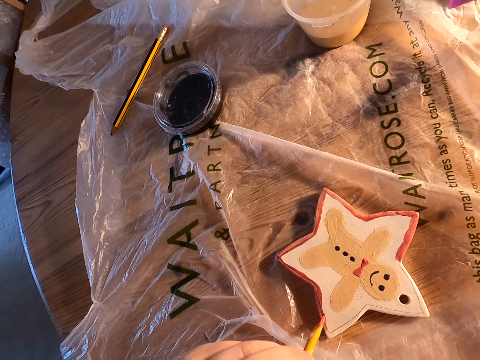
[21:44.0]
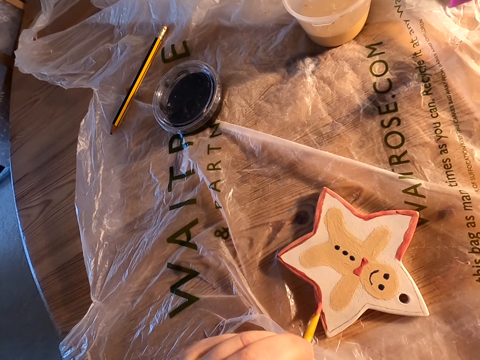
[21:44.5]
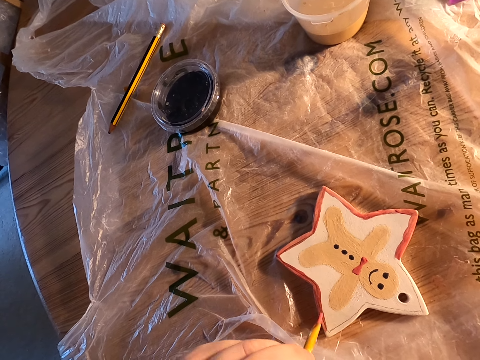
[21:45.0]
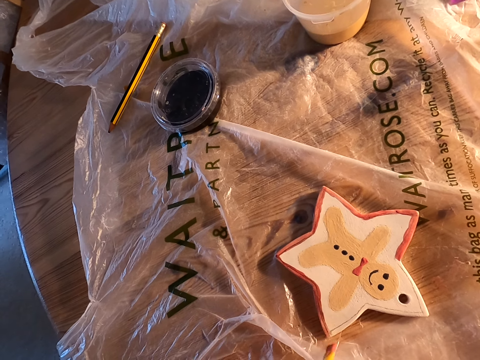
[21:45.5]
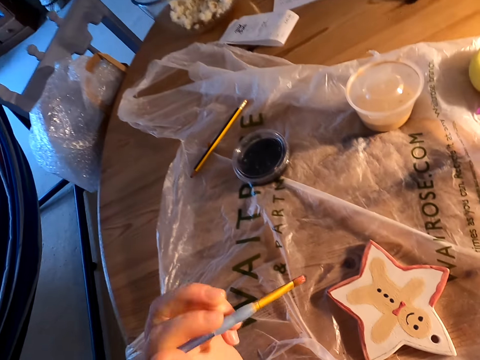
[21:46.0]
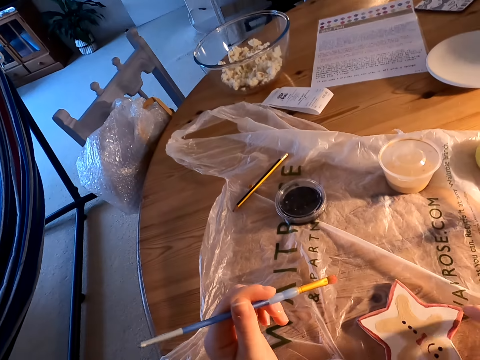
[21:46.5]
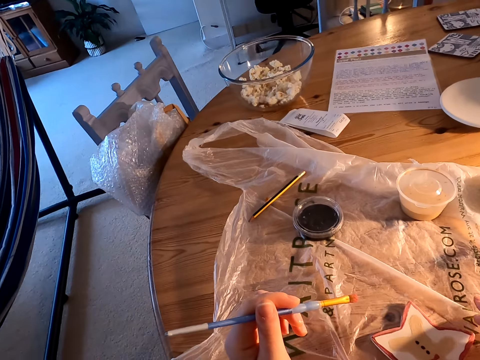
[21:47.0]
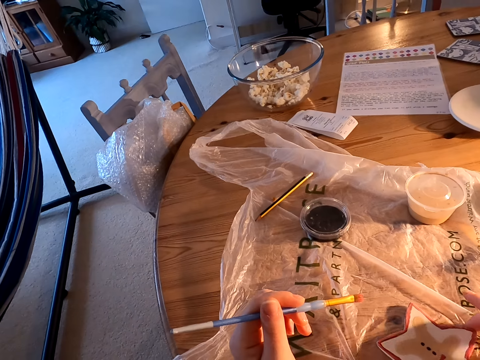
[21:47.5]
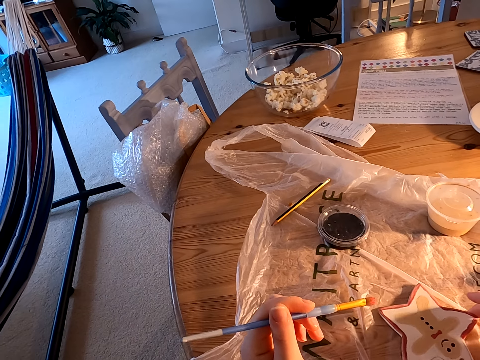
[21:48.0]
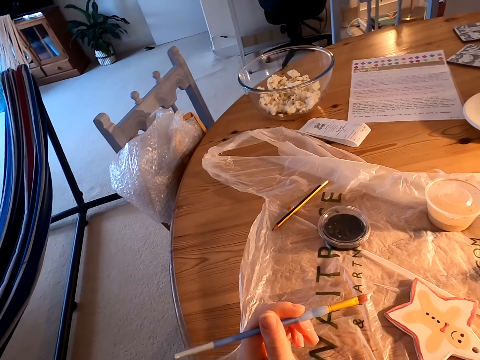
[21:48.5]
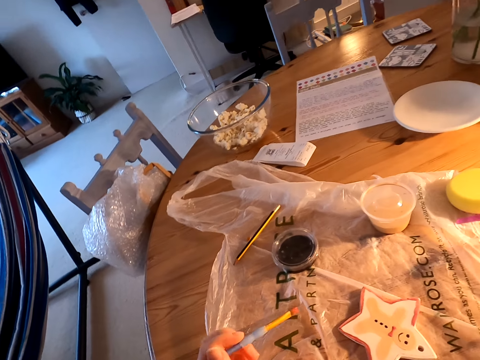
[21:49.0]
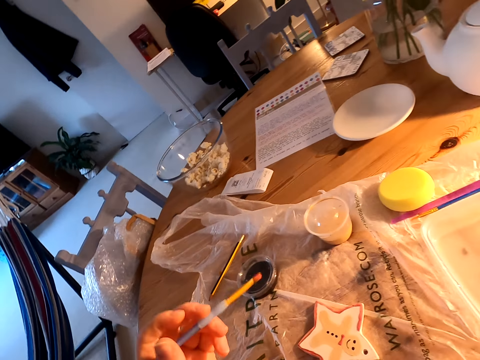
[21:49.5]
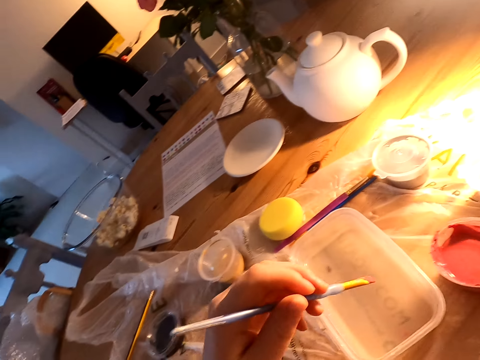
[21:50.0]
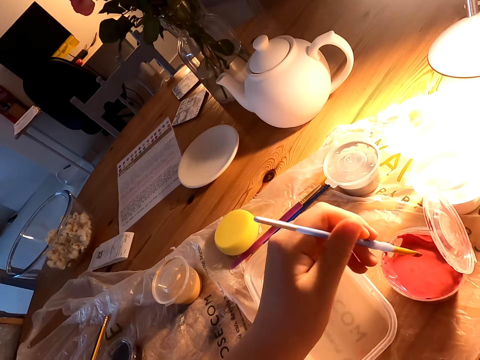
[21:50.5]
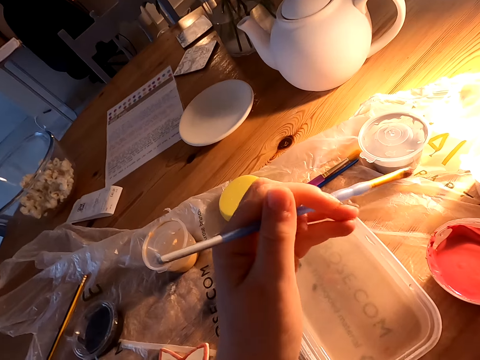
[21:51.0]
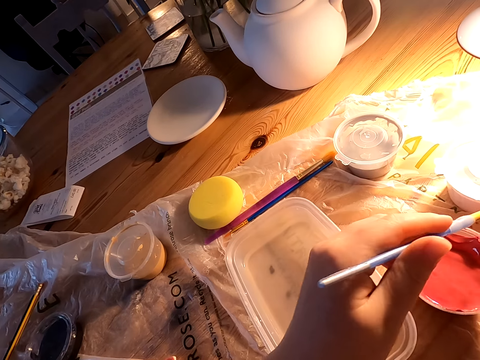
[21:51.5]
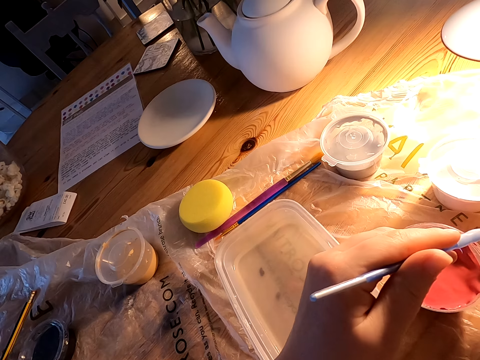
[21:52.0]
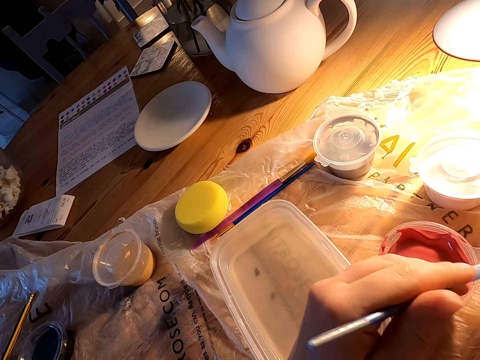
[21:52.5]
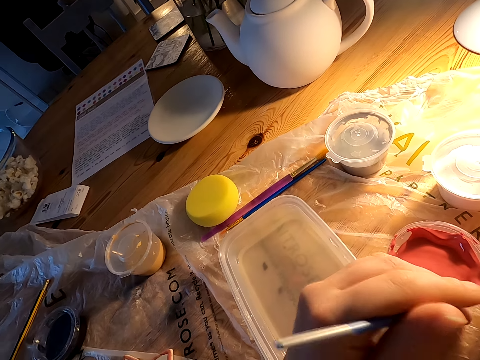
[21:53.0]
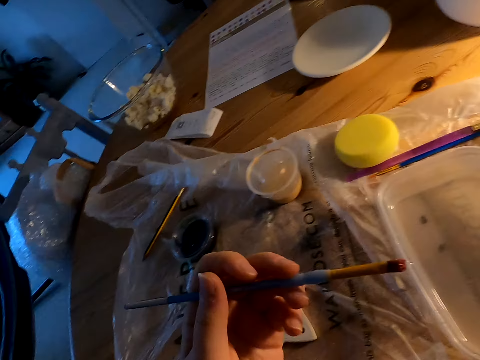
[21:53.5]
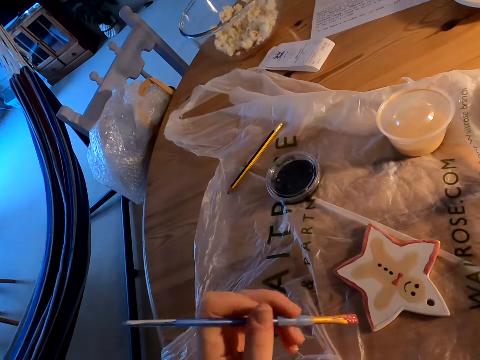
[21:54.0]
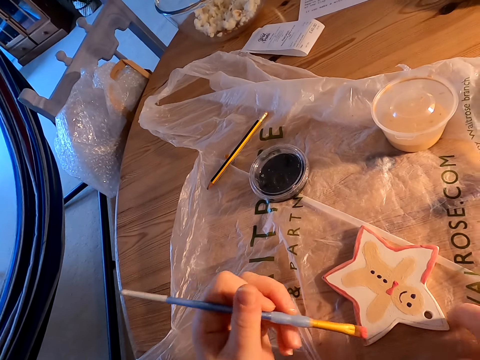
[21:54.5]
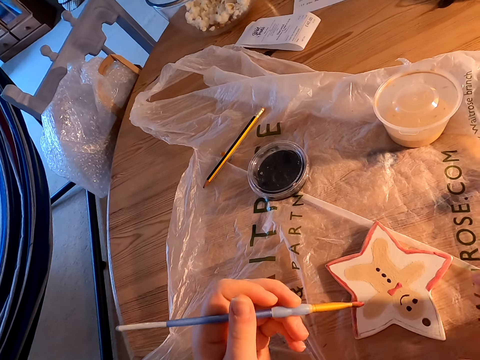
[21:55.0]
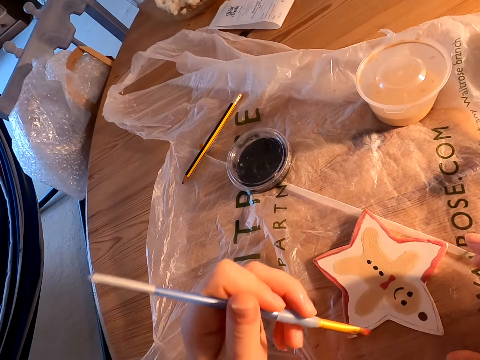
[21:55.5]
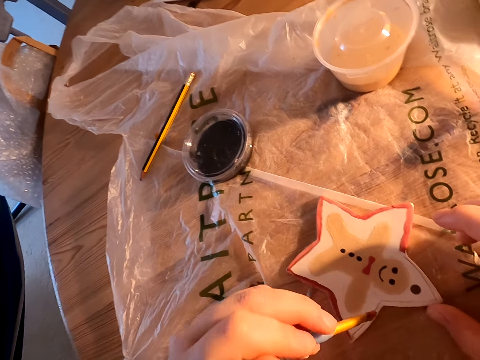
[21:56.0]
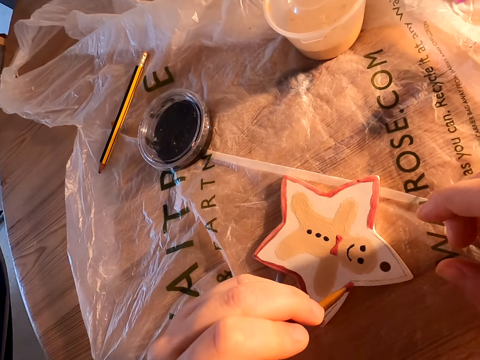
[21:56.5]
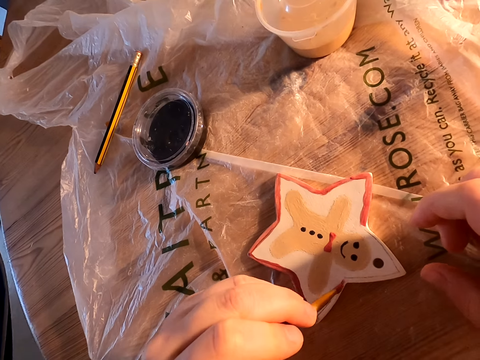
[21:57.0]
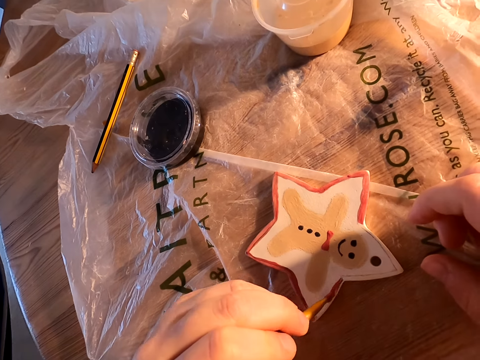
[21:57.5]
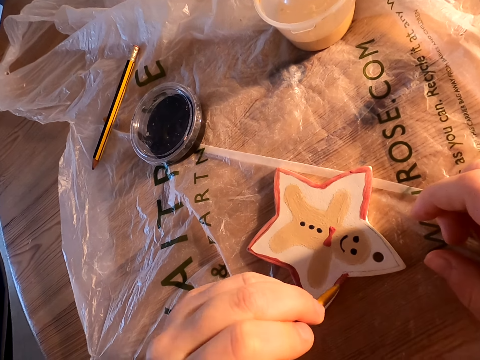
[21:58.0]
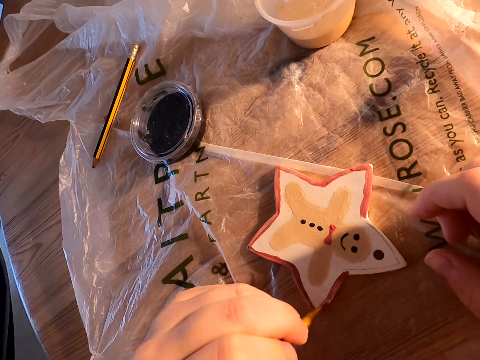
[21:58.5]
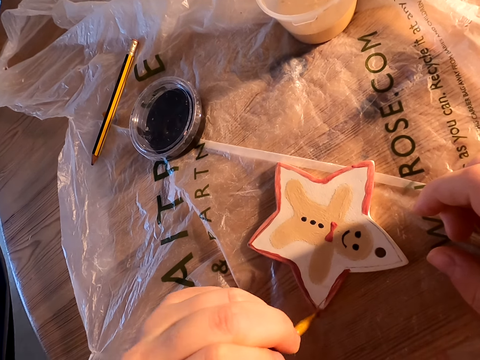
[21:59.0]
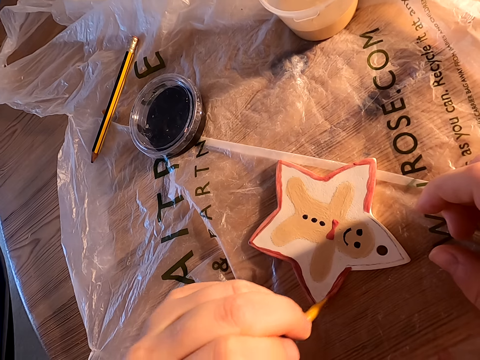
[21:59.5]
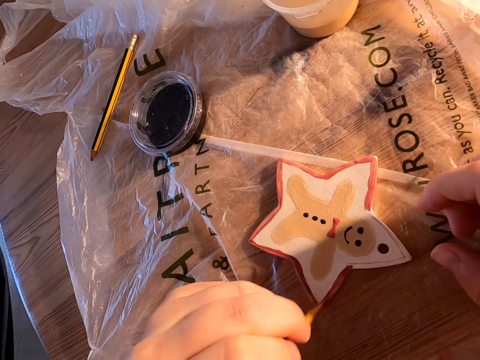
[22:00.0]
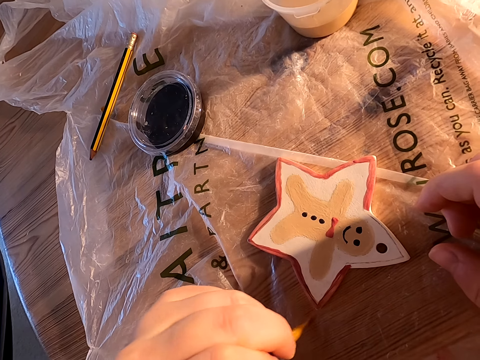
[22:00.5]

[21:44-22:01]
The camera wearer holds the paint brush with his left hand. He moves the wood on the table with his right hand. He holds the paint brush with his left hand. He dips the paint brush in the paint in the plastic can lid on the table. He paints something with the paint brush.

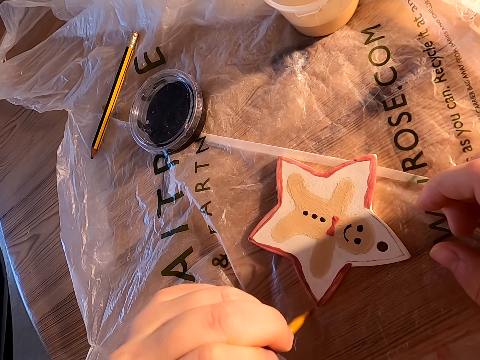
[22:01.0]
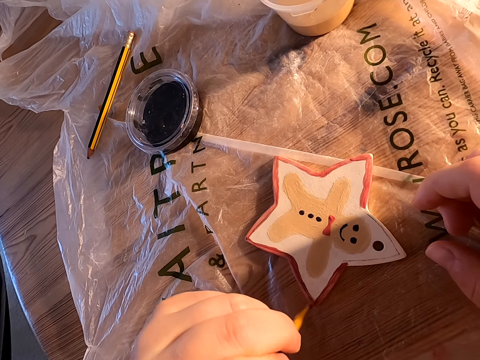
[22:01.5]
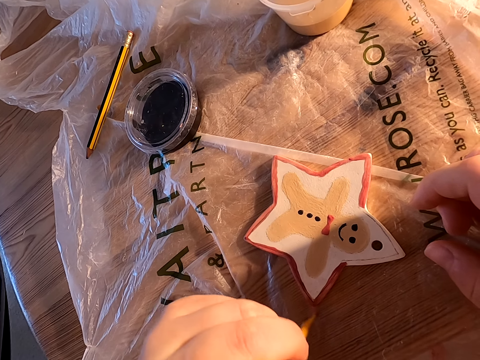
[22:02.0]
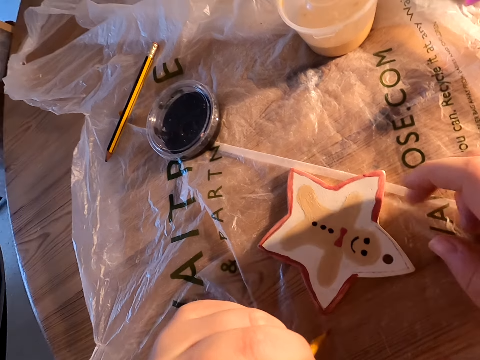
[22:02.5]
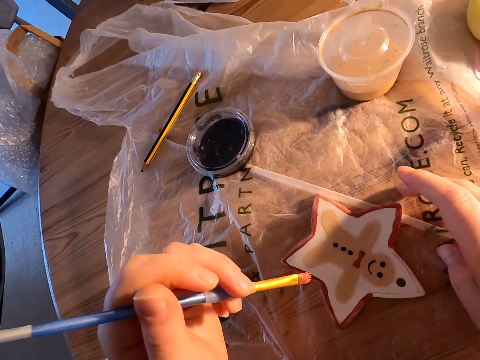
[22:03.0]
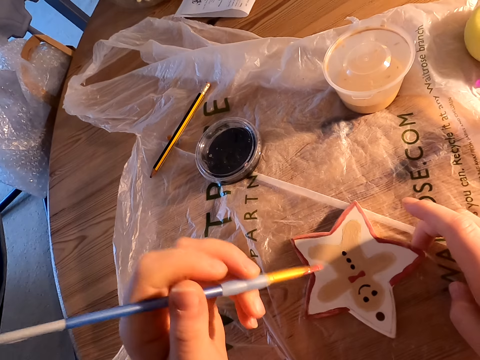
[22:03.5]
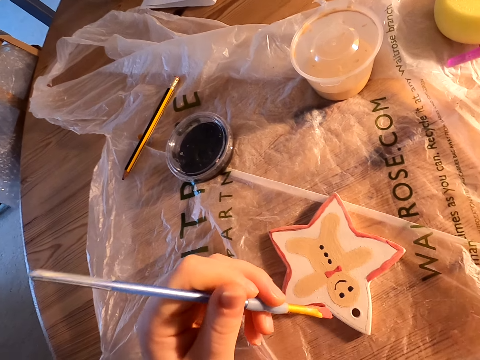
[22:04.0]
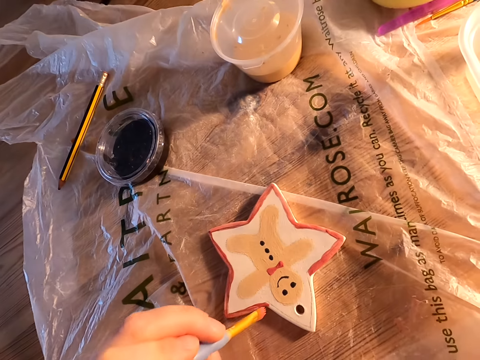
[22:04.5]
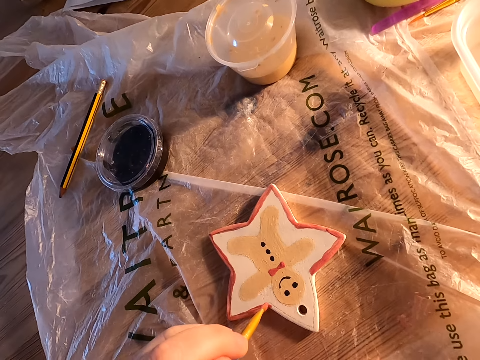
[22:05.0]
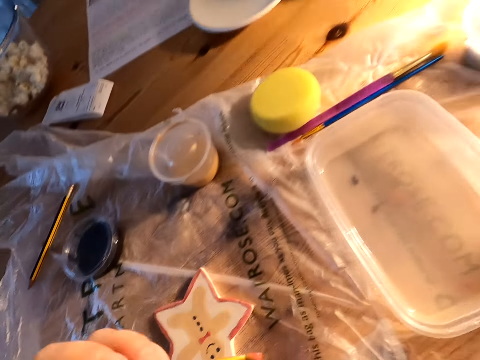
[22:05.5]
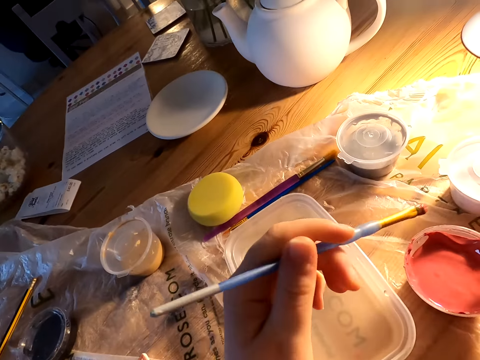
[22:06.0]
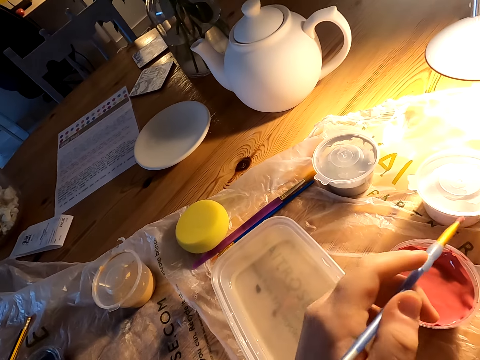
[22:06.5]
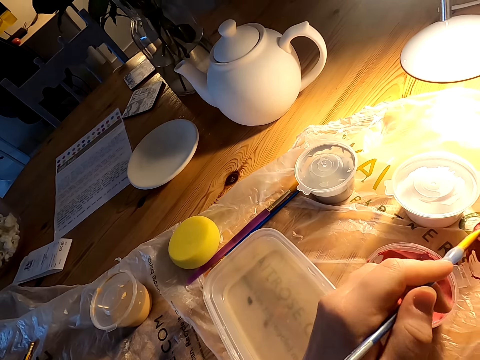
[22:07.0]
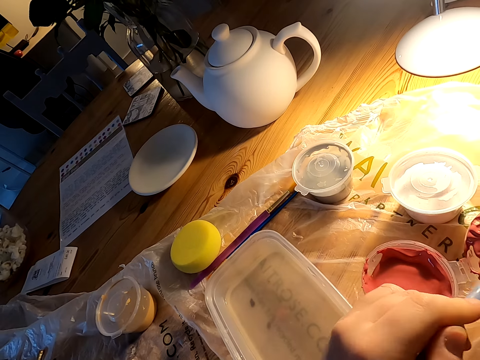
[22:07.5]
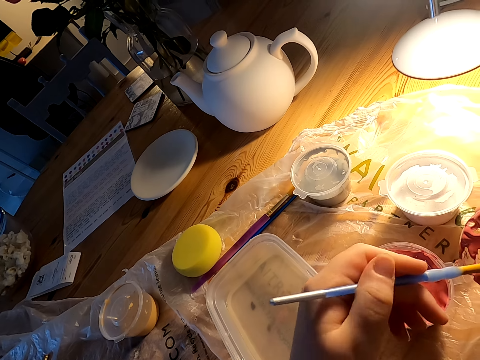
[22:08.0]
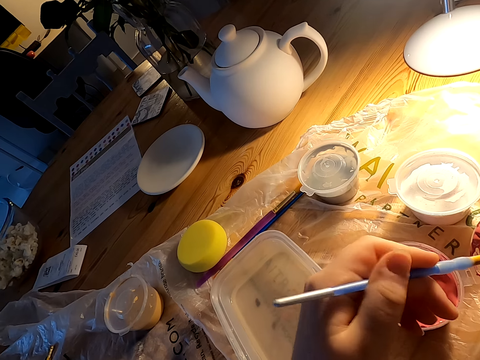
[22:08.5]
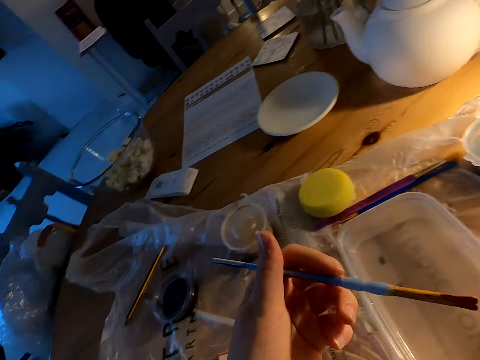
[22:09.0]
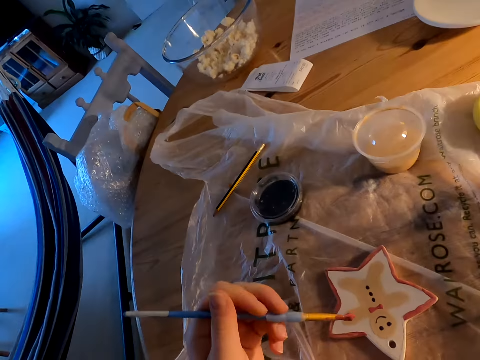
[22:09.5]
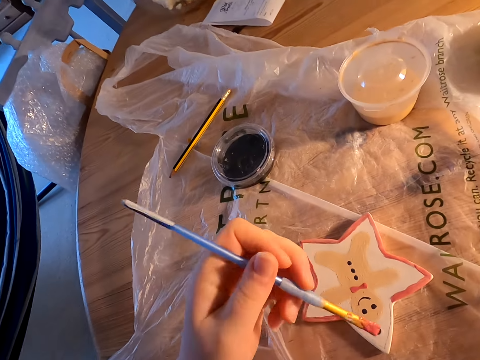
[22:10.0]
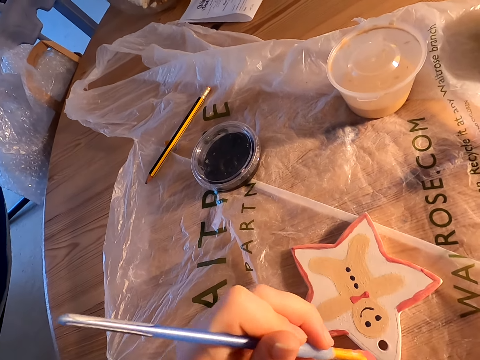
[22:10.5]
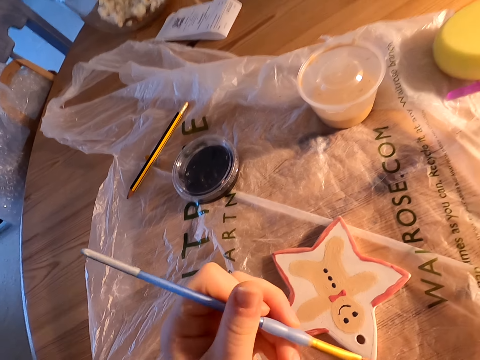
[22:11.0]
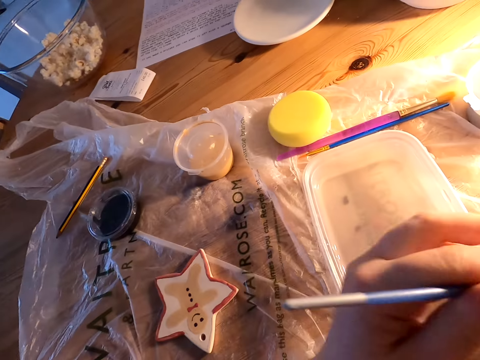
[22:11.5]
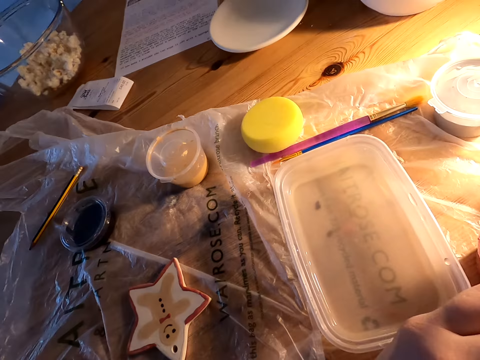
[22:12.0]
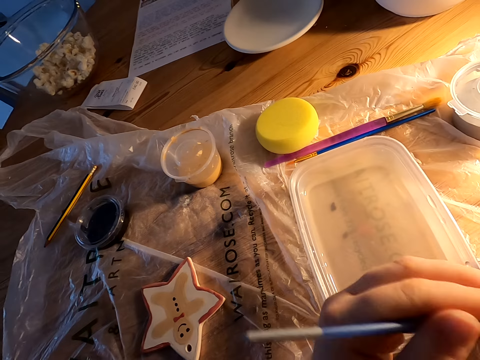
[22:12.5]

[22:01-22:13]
The camera wearer moves something on the table with his right hand. He paints something with the paint brush. He dips the paint in the plastic can lid on the table.
